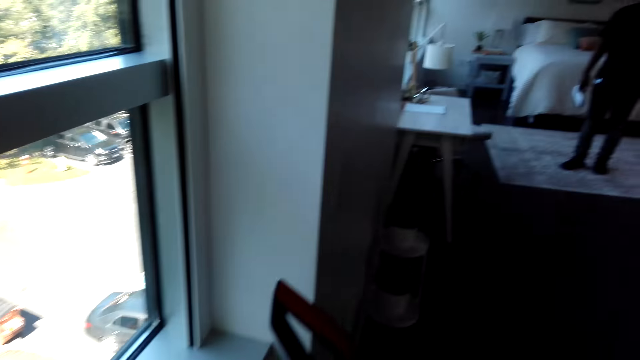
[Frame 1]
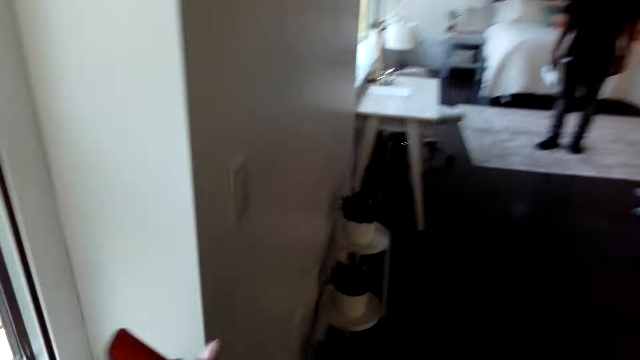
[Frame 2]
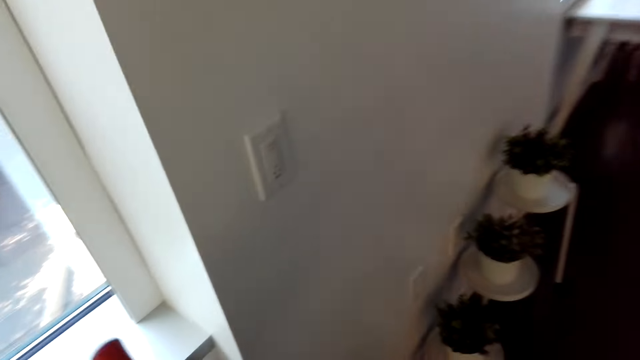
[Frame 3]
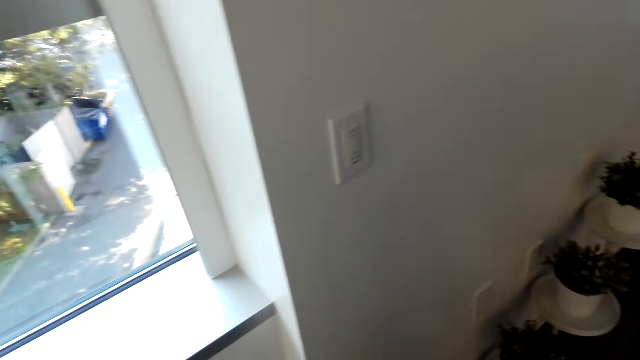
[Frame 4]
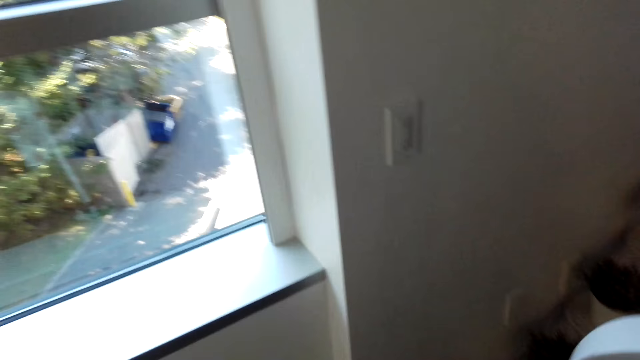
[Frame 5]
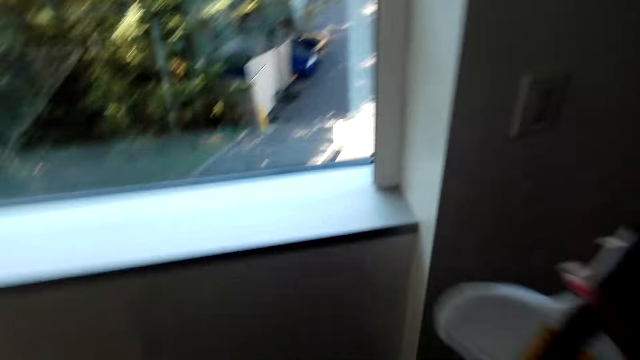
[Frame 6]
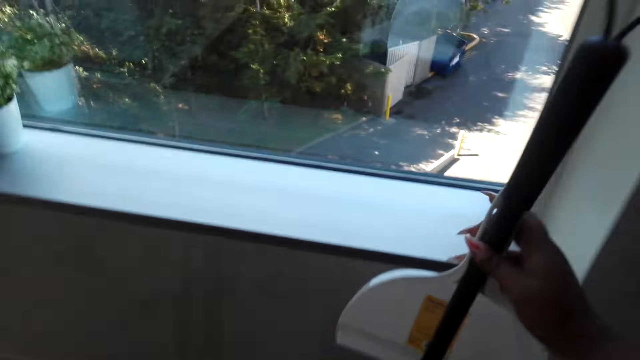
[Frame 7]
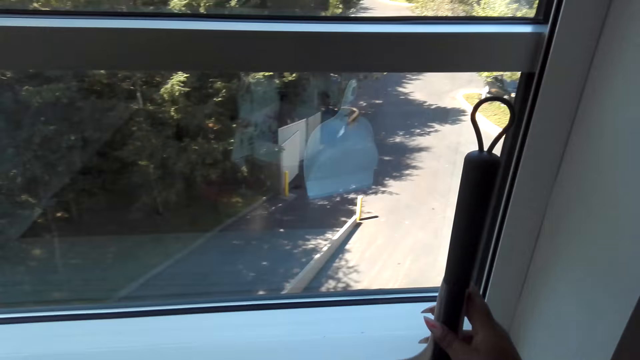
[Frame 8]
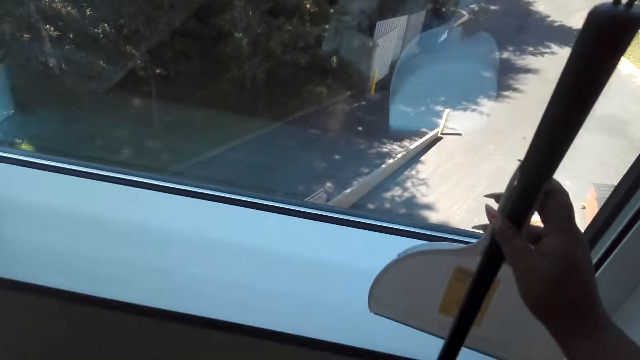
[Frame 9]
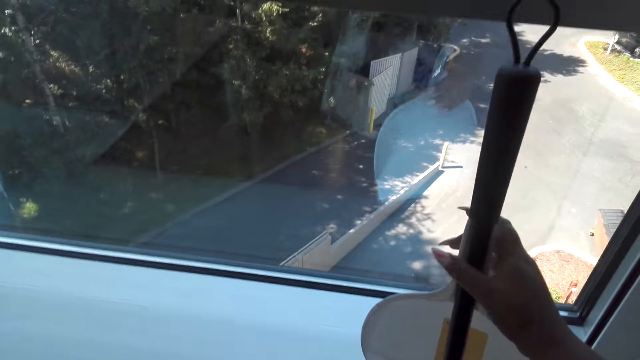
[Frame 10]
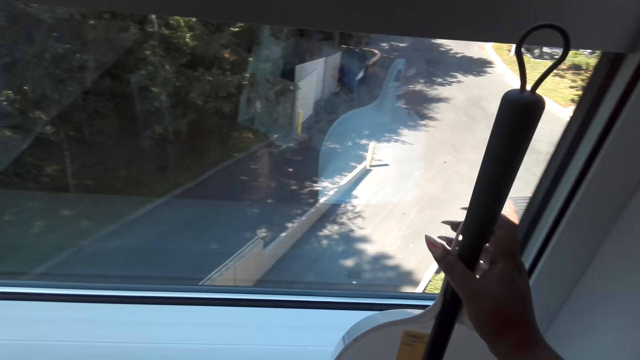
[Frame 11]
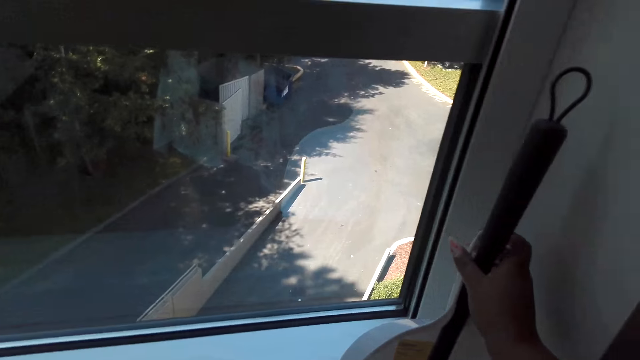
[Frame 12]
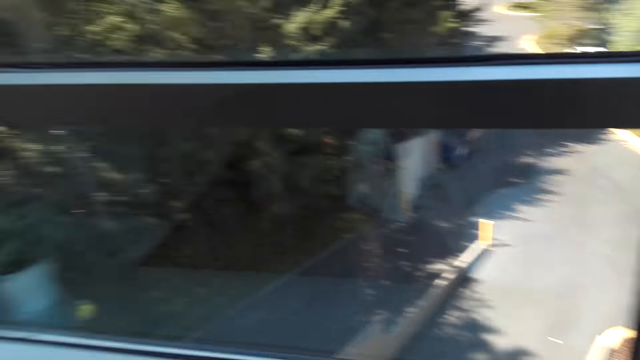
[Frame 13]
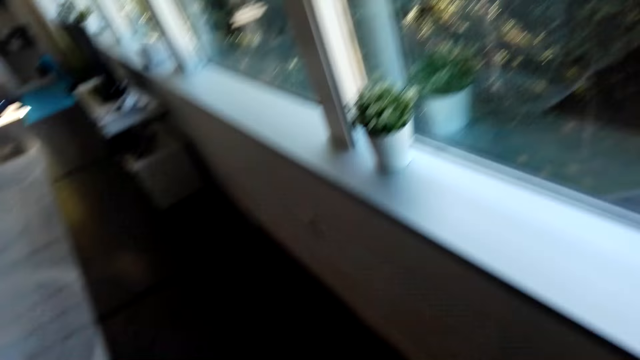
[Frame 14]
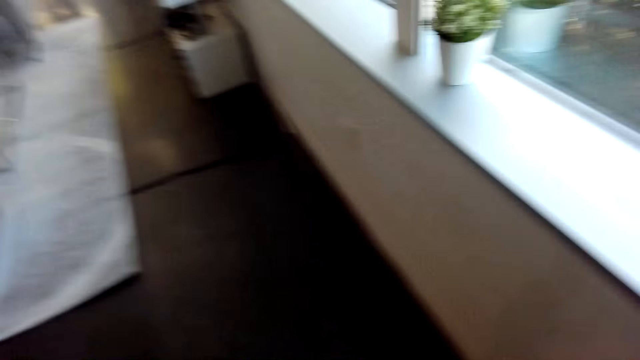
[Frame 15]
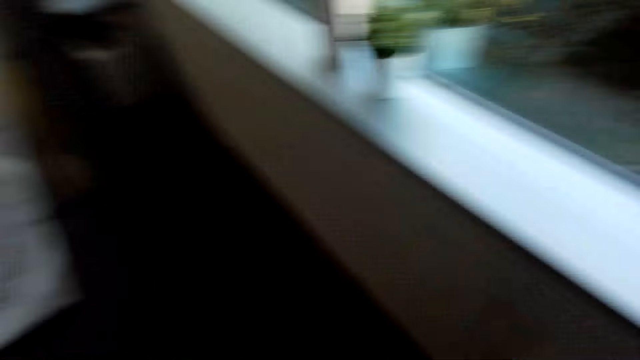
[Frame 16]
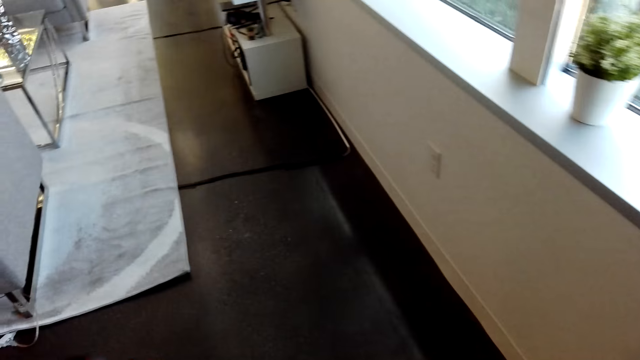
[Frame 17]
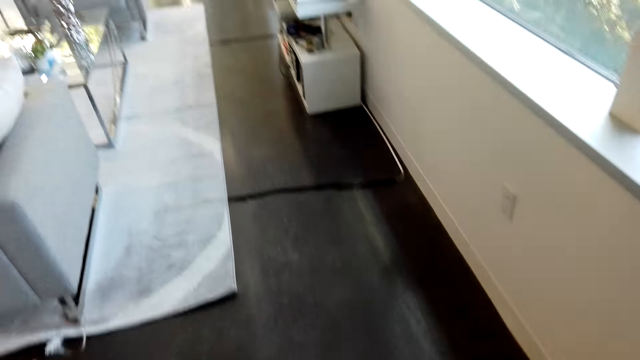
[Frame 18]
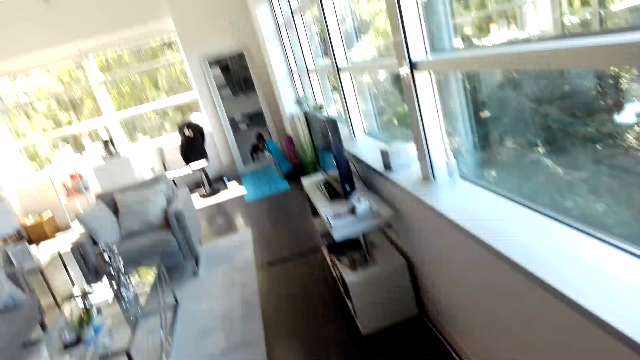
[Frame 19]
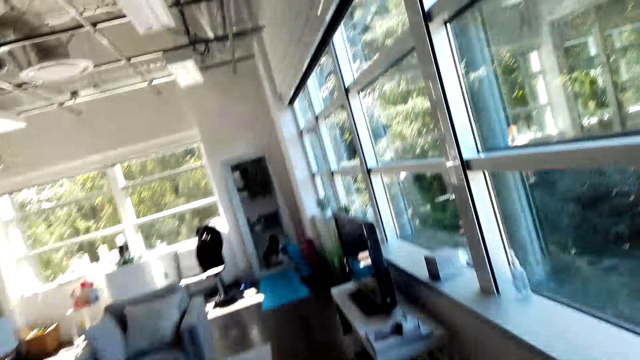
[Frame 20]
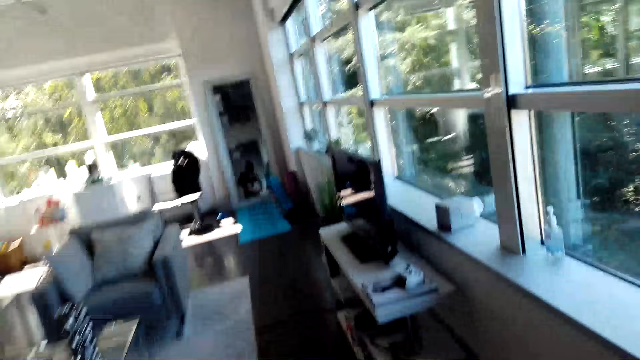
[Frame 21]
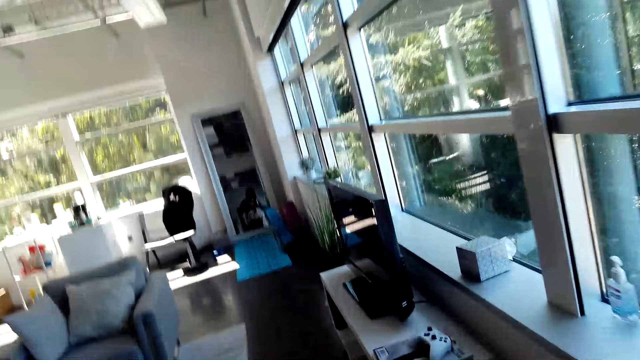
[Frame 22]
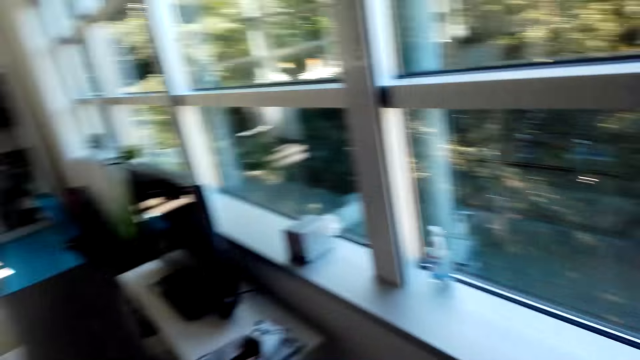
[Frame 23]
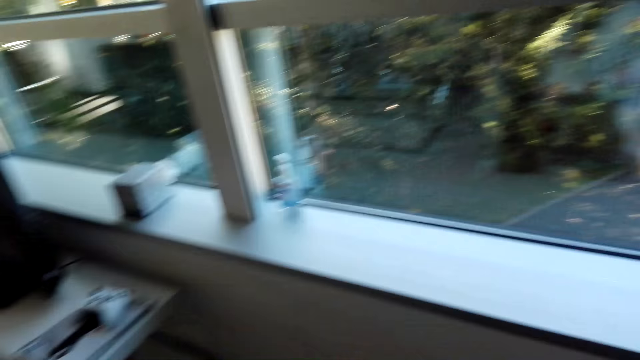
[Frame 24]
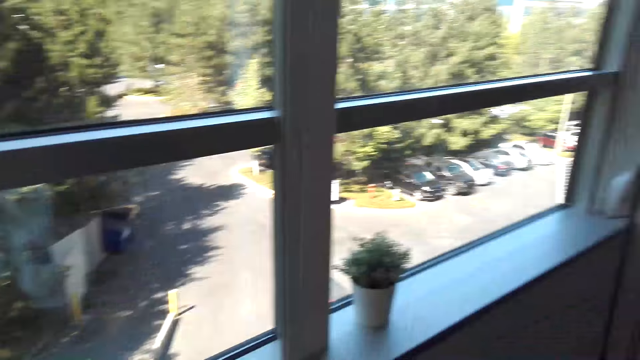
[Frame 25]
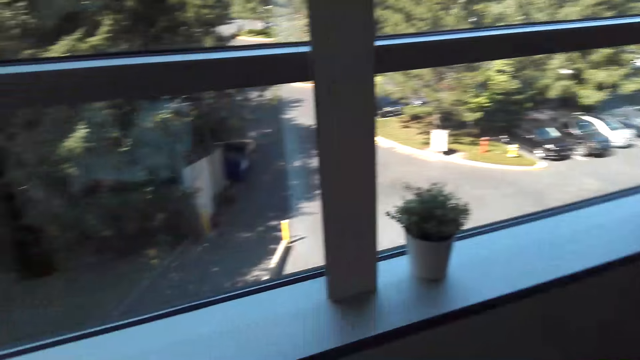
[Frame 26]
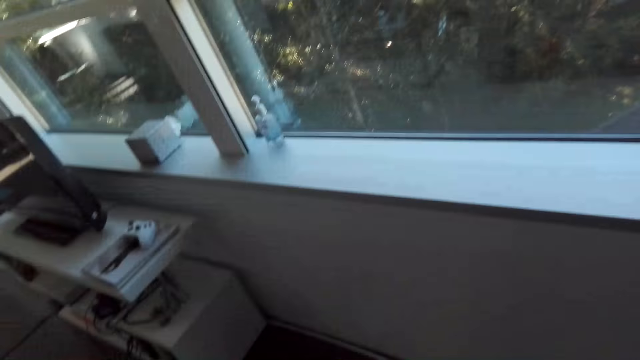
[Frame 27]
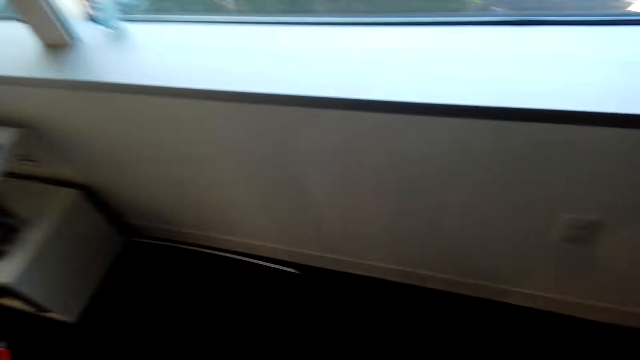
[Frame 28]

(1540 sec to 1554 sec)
The camera wearer puts the broom against the wall. They put the dust pan on the wall. They walk around the room.

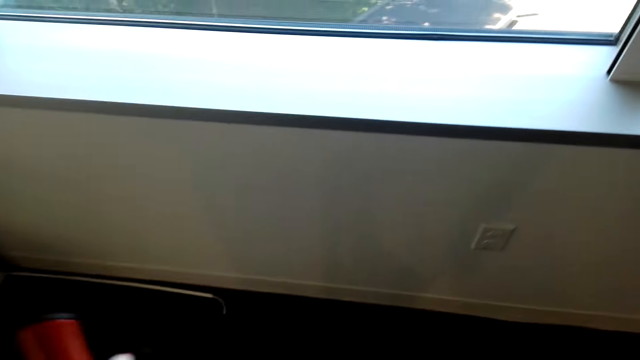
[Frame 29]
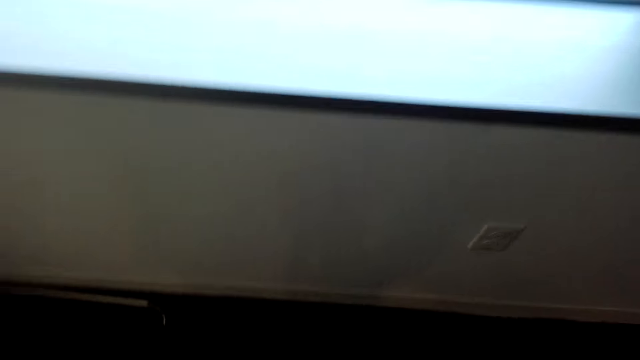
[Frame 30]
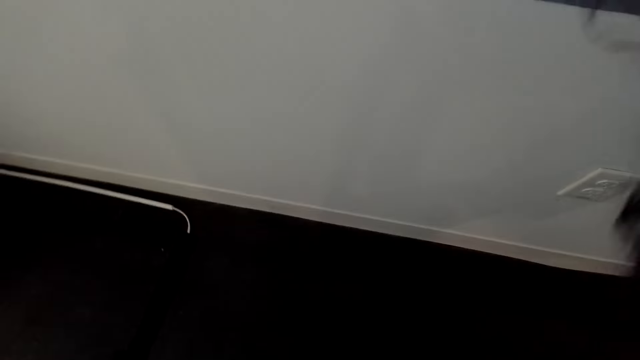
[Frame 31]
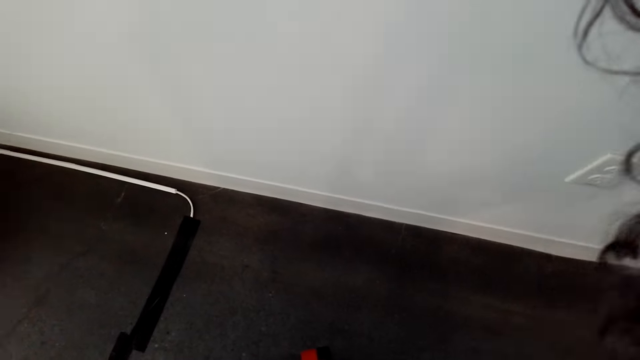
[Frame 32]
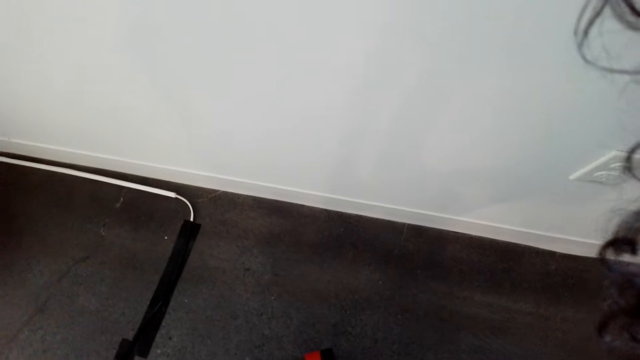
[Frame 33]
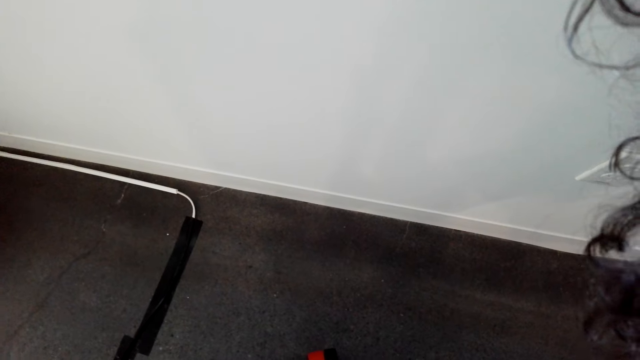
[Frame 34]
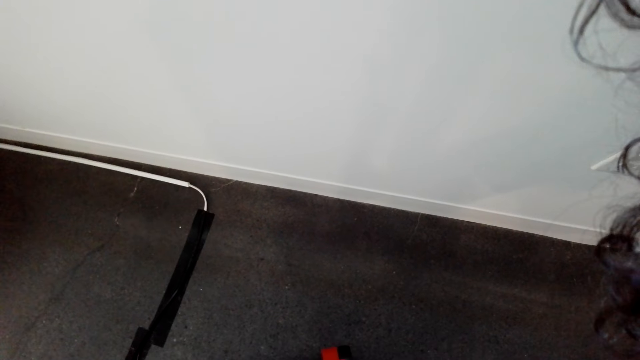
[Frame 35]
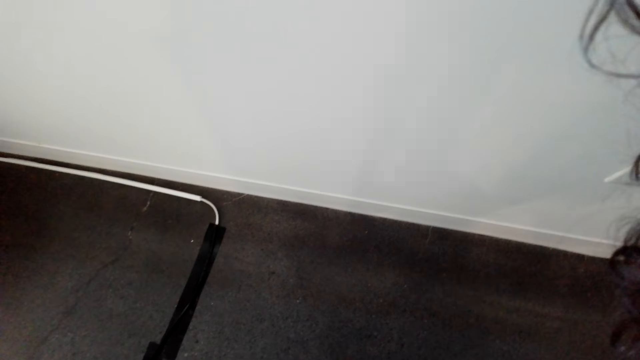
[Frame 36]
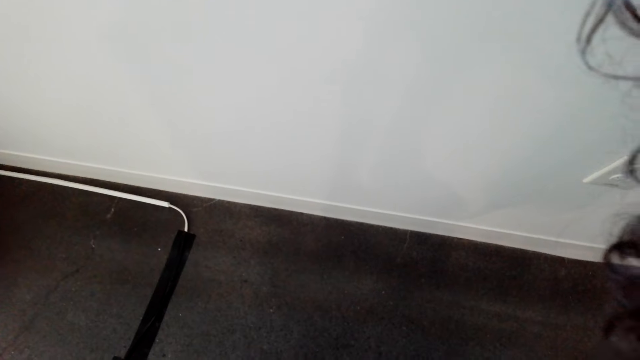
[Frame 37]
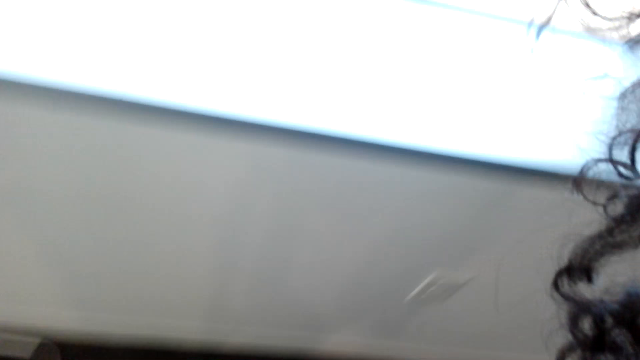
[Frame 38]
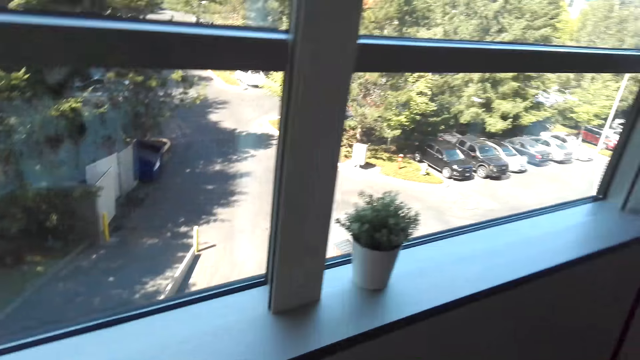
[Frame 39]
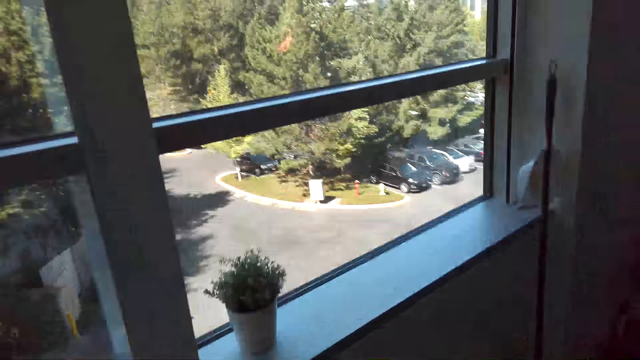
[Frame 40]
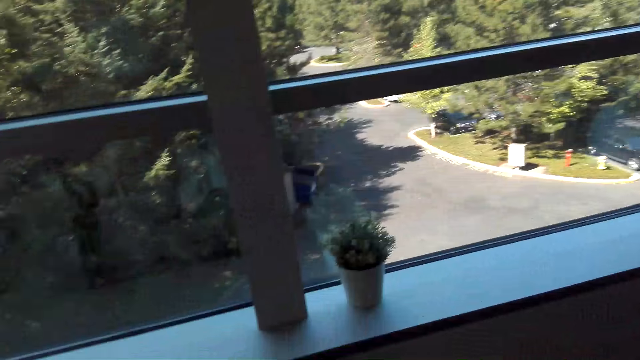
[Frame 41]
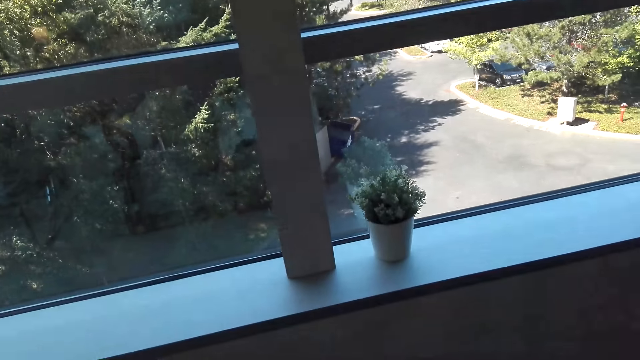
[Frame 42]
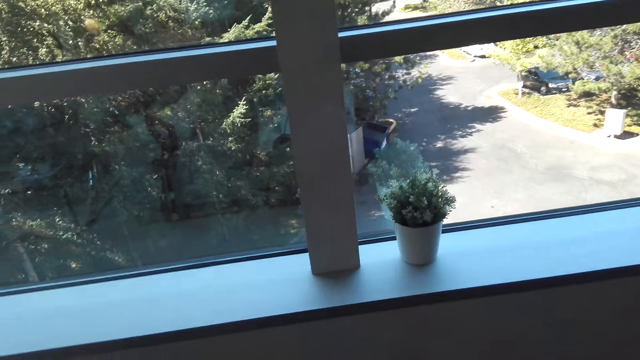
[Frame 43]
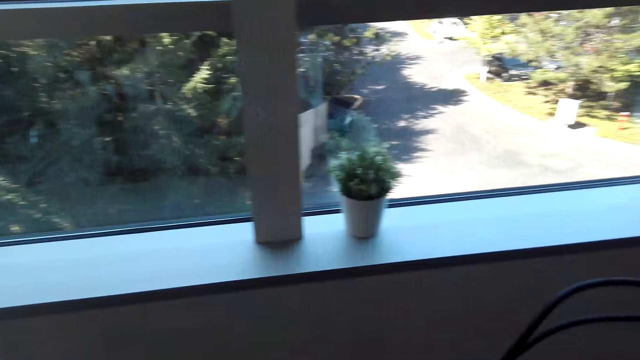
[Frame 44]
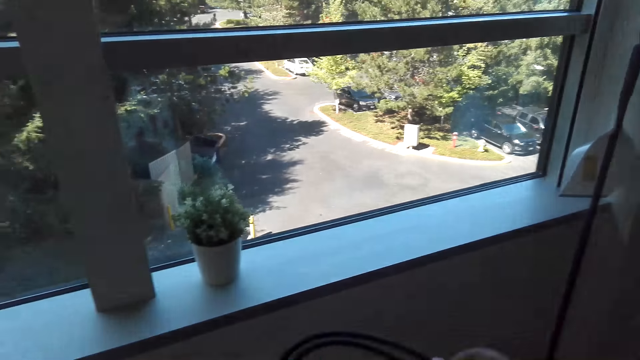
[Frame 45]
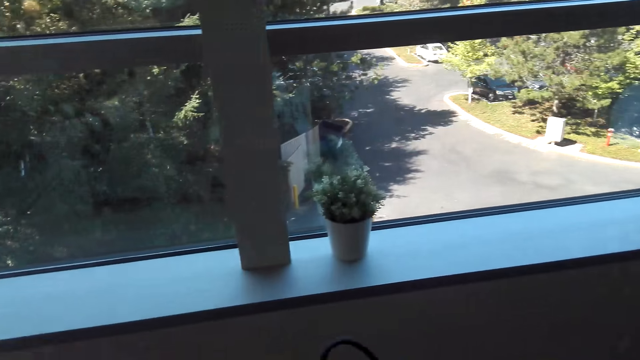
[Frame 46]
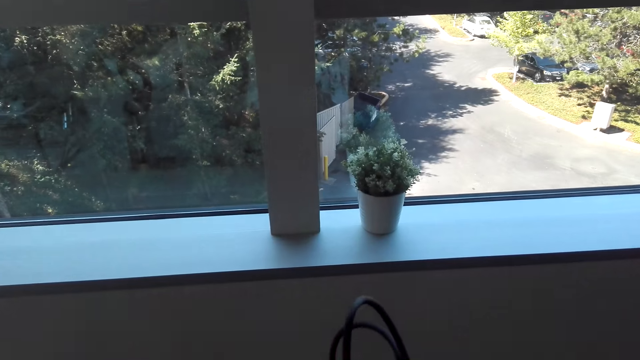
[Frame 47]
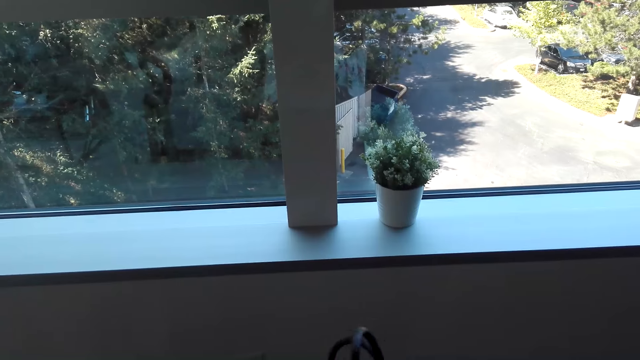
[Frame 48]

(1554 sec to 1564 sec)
The camera wearer holds a cable.
